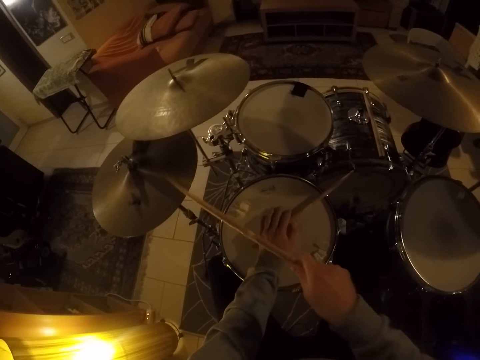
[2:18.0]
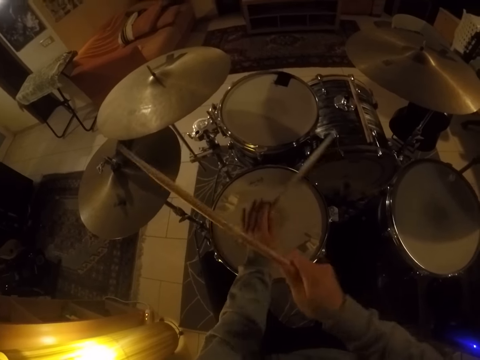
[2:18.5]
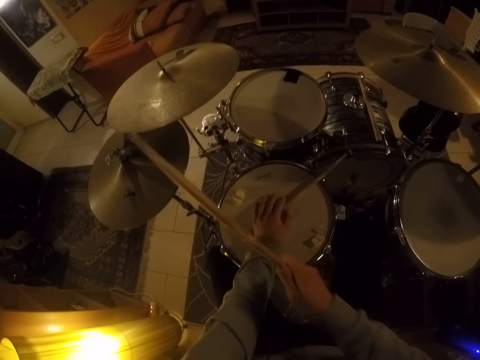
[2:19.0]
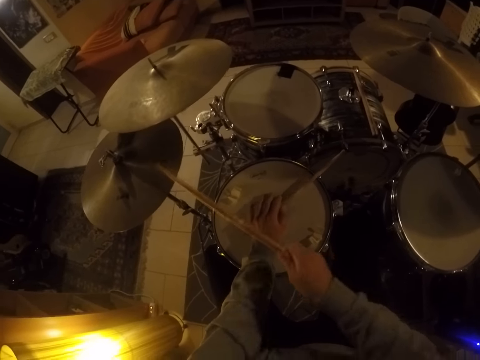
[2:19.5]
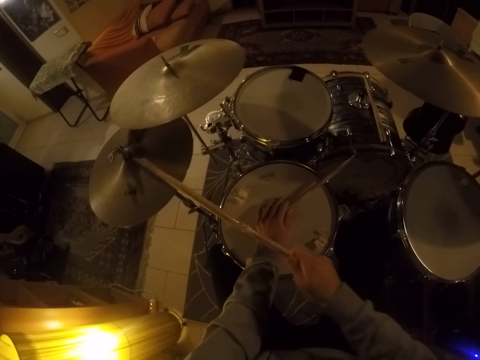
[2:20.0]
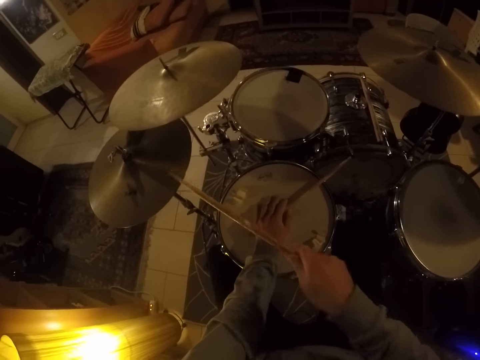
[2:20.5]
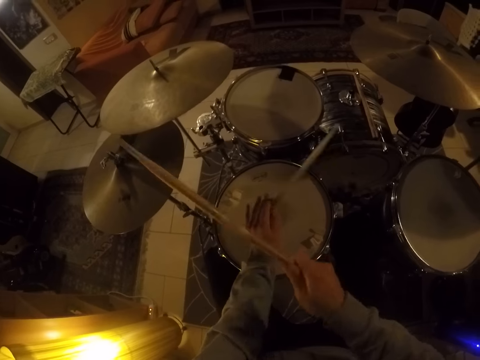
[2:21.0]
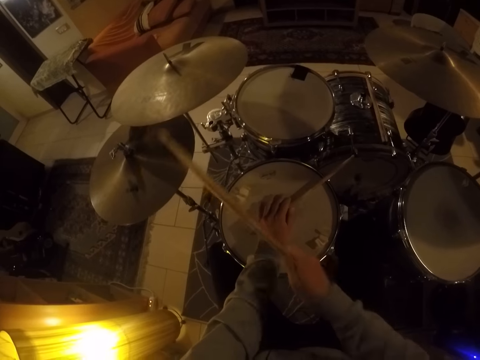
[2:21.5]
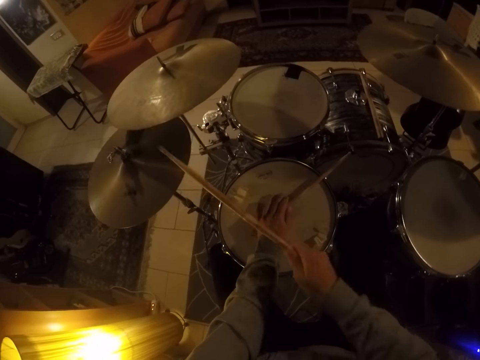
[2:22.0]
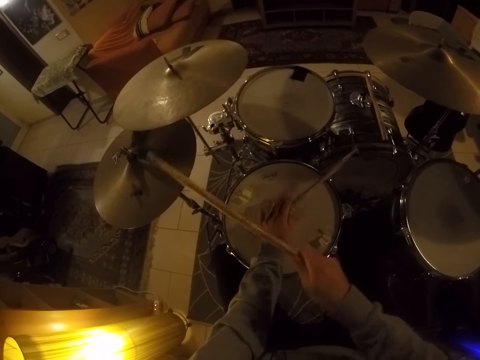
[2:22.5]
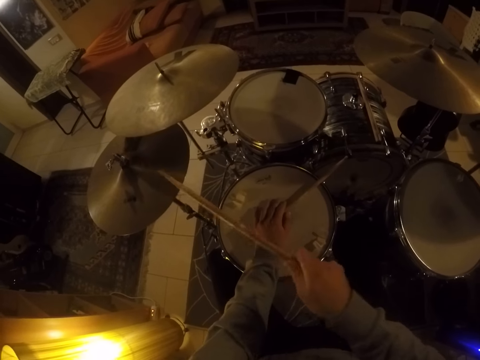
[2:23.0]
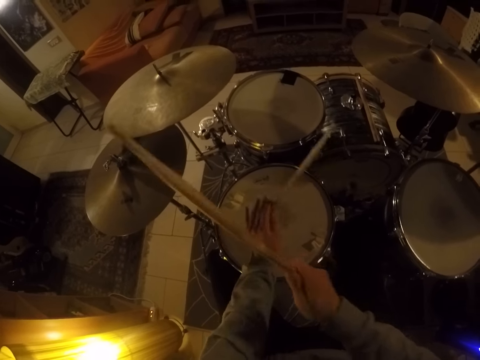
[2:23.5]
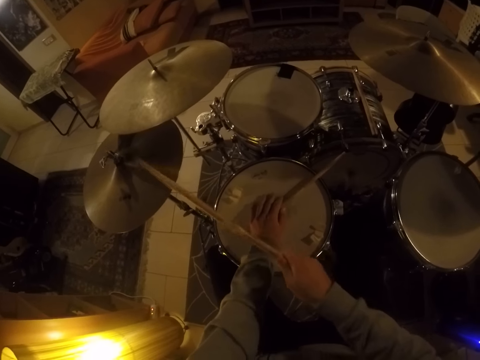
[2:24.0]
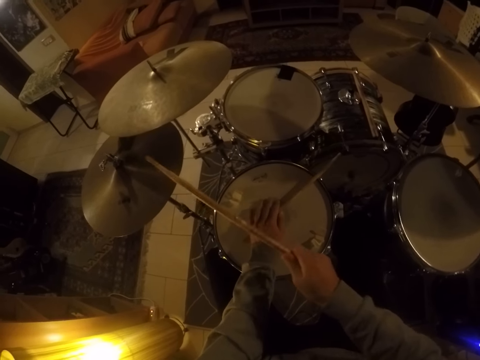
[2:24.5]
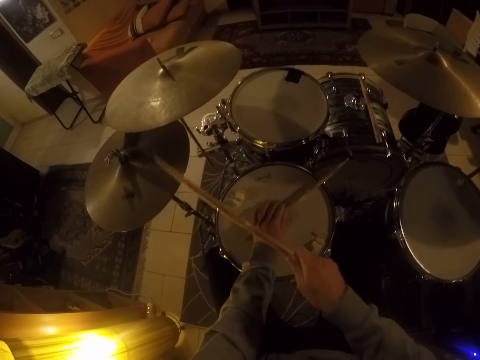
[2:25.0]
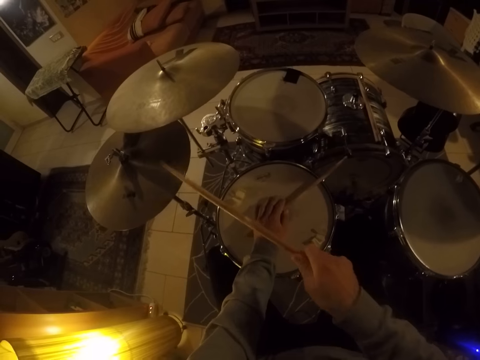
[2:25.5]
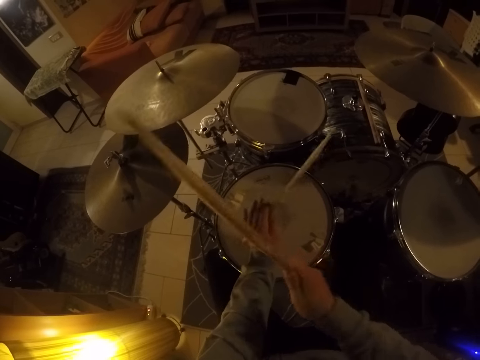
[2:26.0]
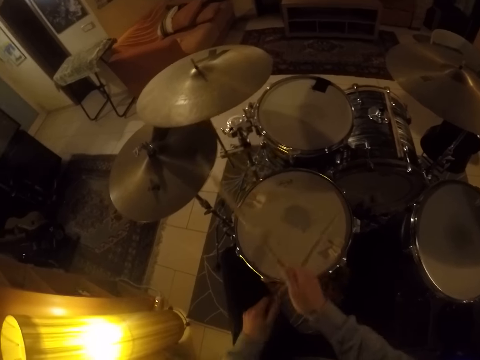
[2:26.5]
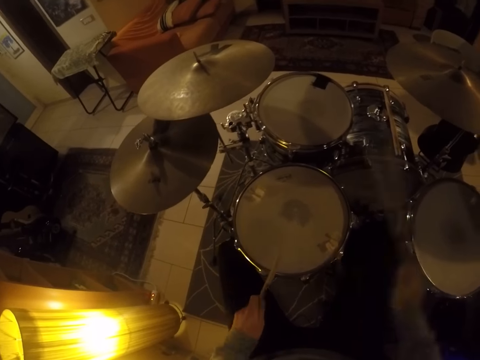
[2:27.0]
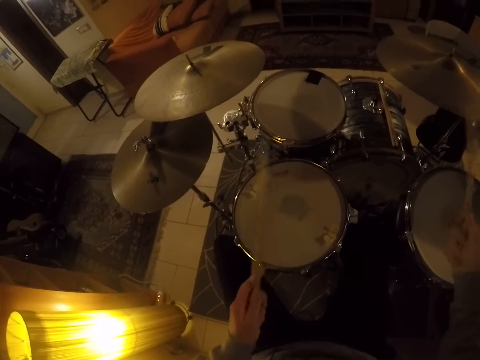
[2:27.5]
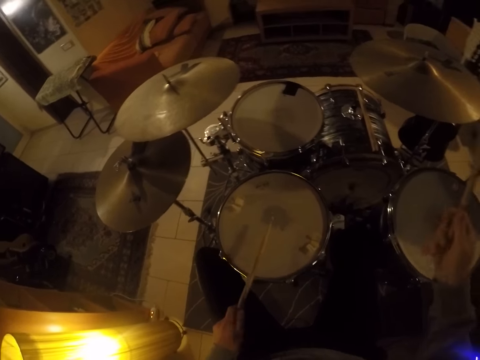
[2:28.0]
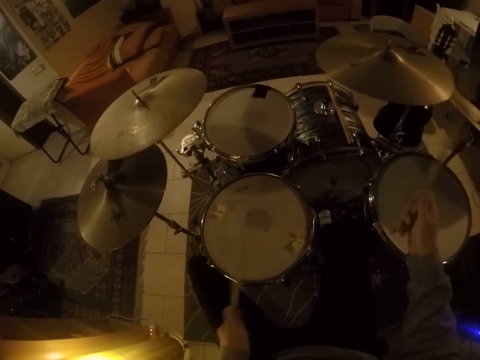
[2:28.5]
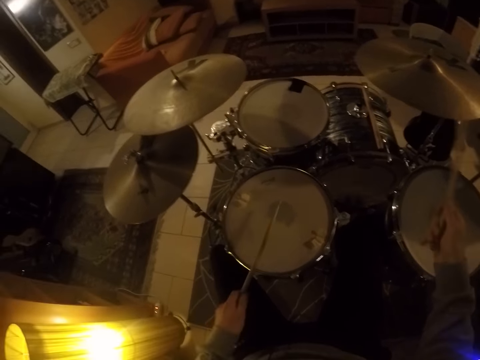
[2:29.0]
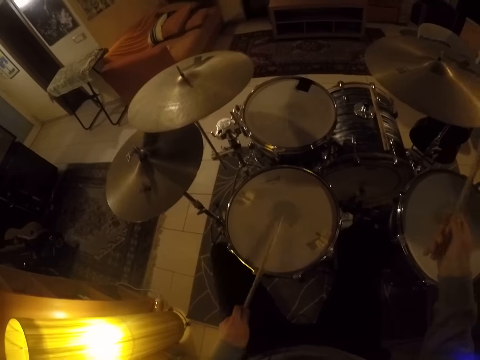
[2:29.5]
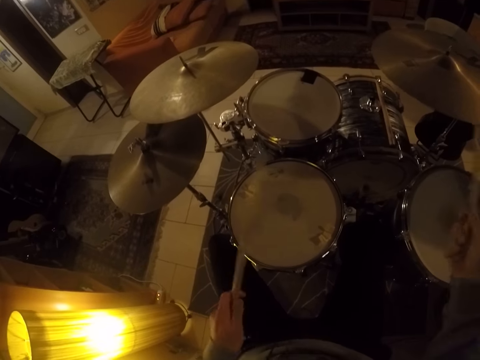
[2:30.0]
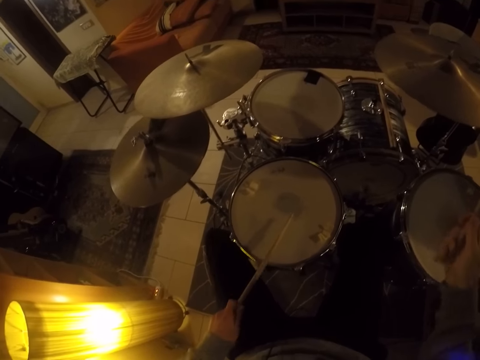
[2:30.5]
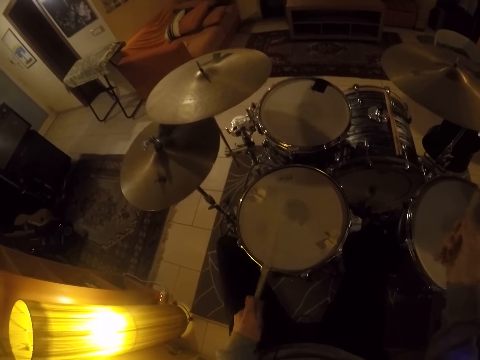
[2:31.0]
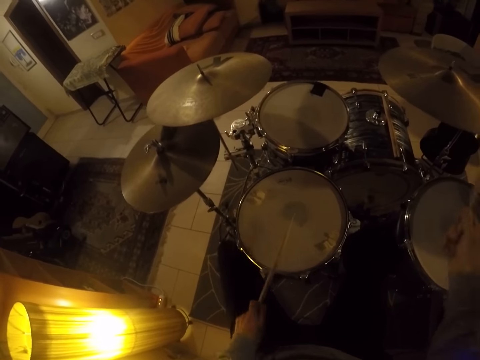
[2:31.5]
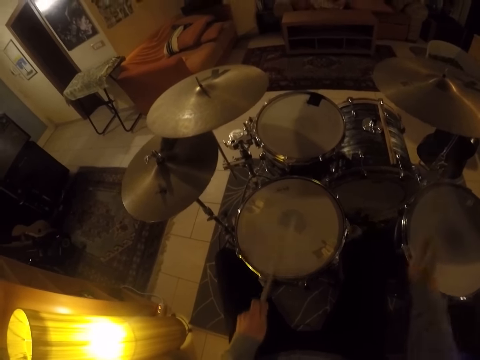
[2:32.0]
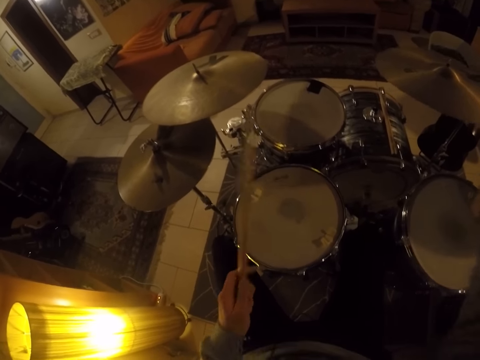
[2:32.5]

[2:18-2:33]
The camera wearer removes his left hand from the drum set. He plays the drum set.

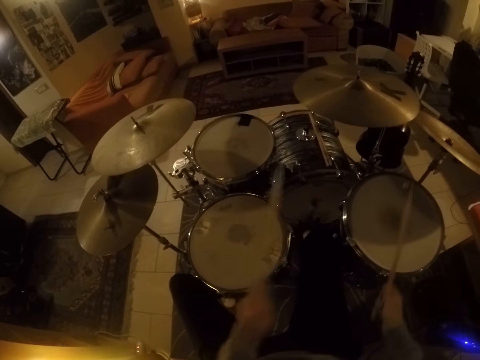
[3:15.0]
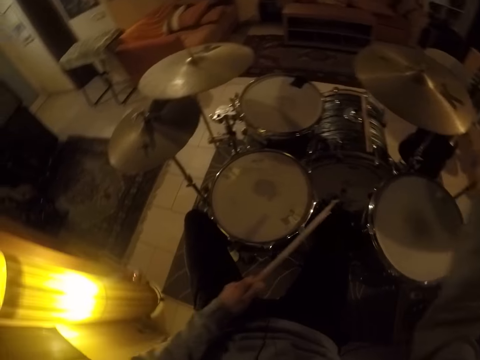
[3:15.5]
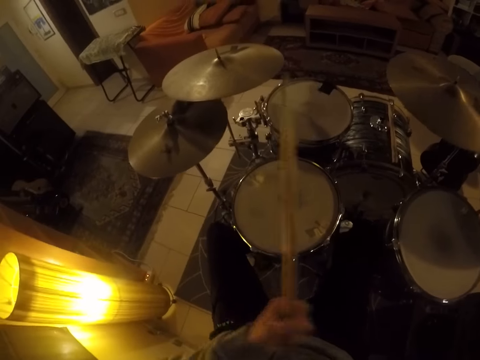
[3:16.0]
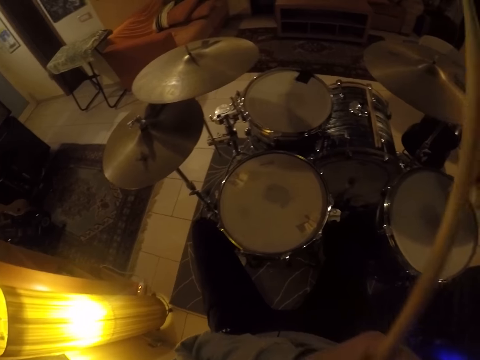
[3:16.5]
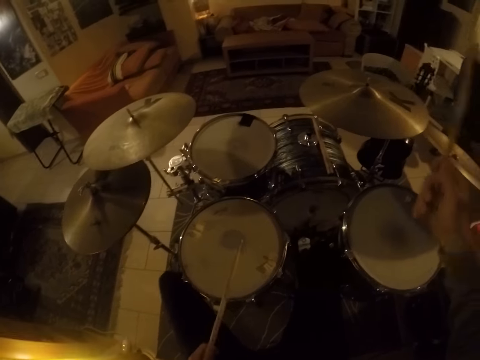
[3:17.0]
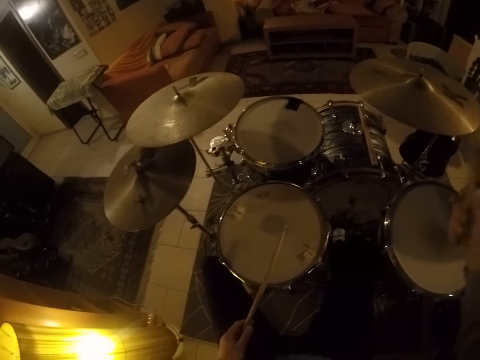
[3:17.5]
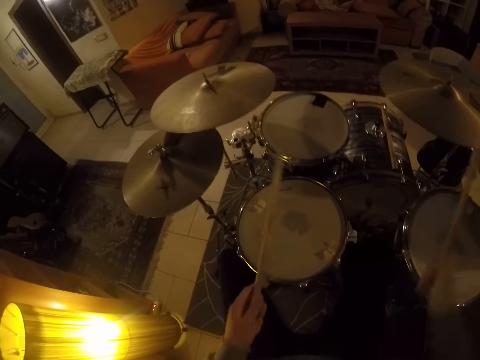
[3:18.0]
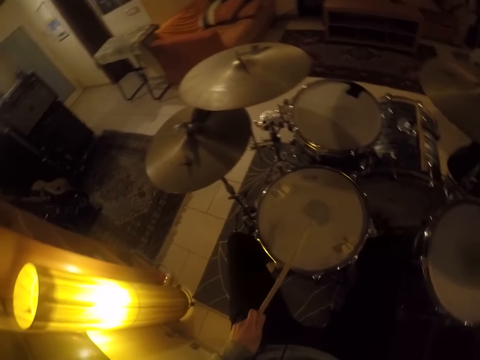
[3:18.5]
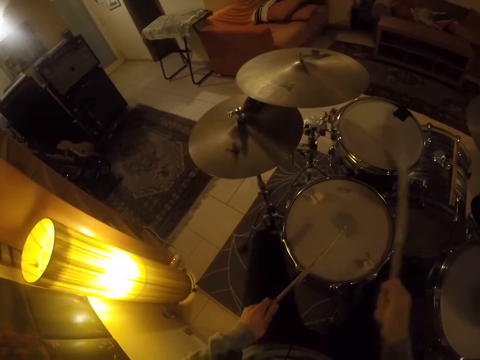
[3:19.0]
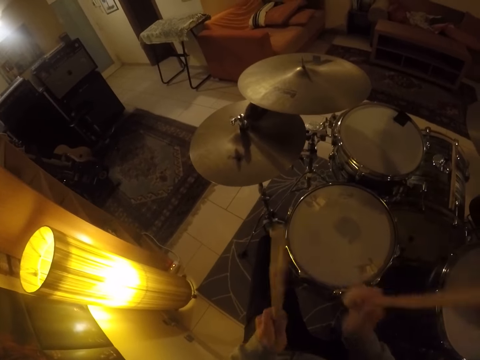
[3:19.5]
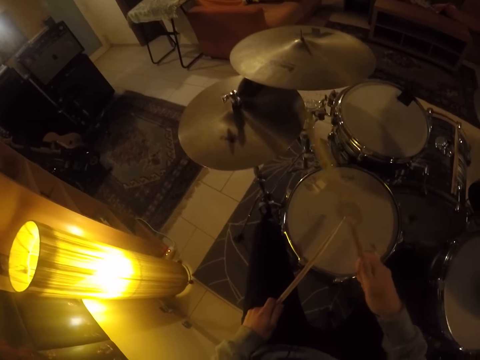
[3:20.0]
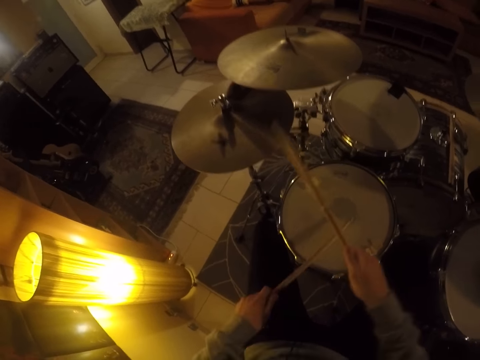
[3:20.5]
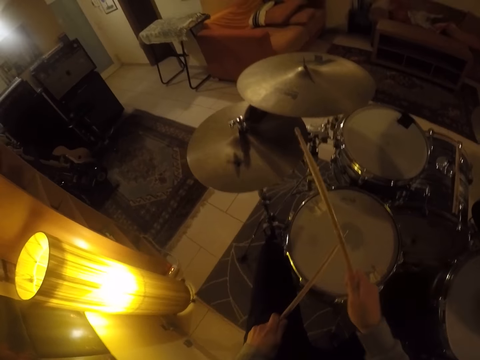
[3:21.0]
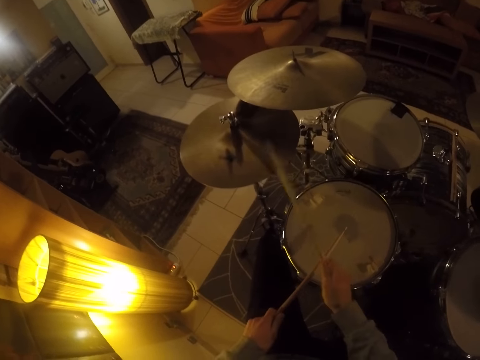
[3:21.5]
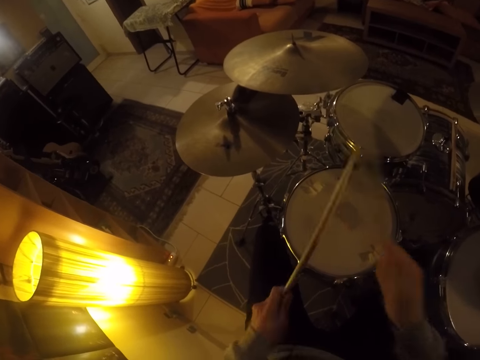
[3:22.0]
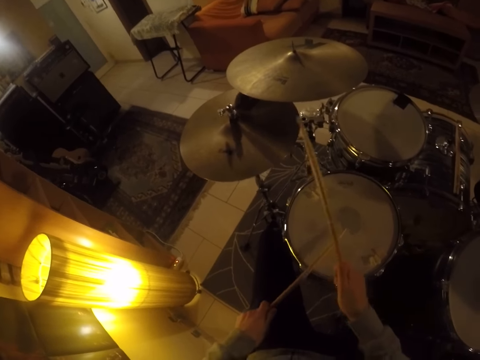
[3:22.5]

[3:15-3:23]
The camera wearer touches his face with his left hand. He plays the drum set with the drum sticks in his hands and his left leg.
